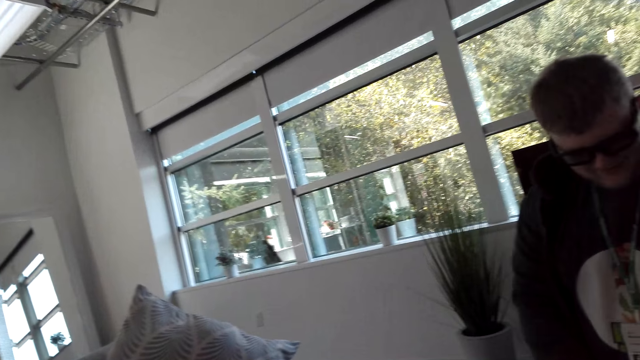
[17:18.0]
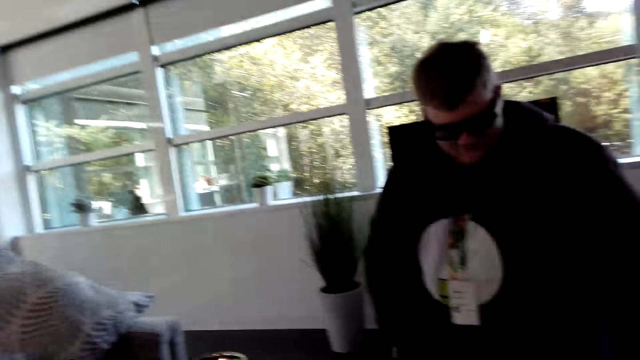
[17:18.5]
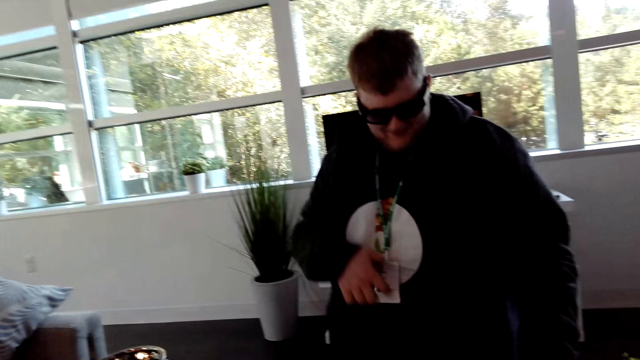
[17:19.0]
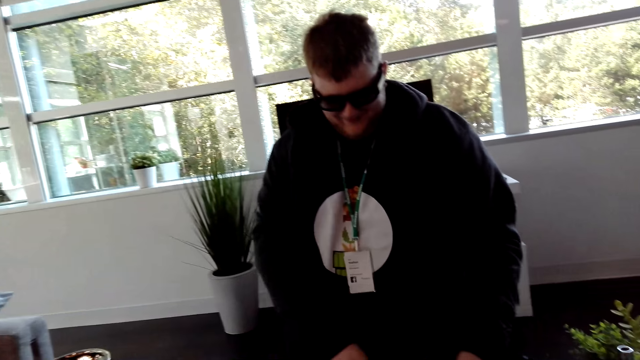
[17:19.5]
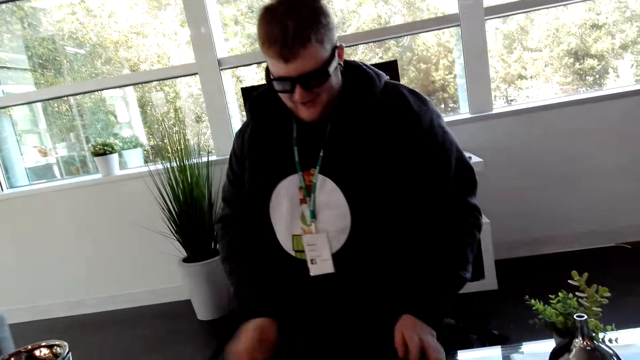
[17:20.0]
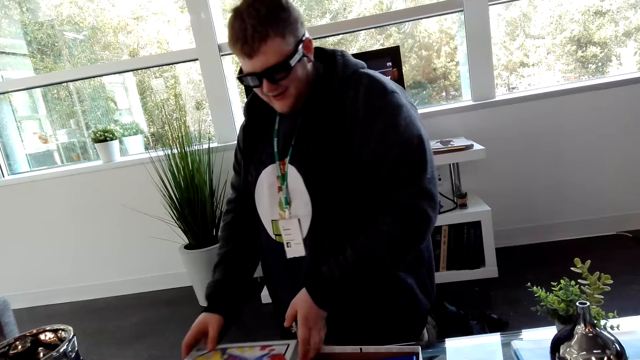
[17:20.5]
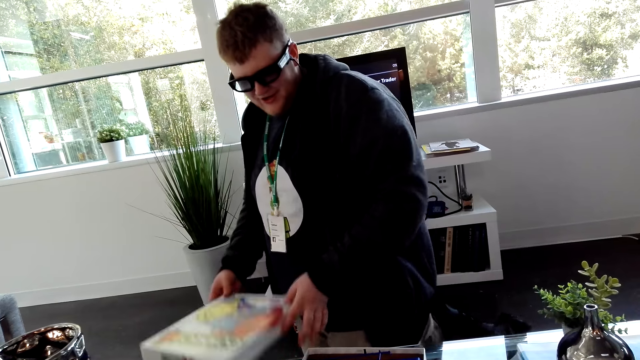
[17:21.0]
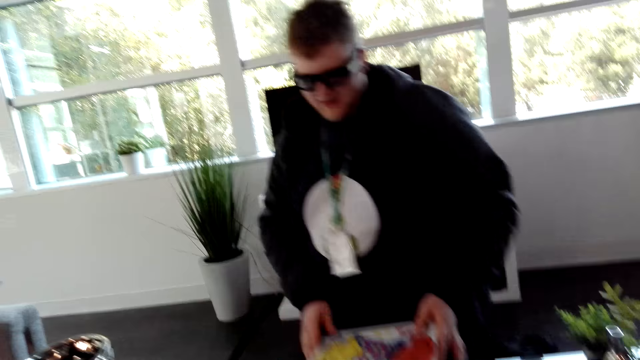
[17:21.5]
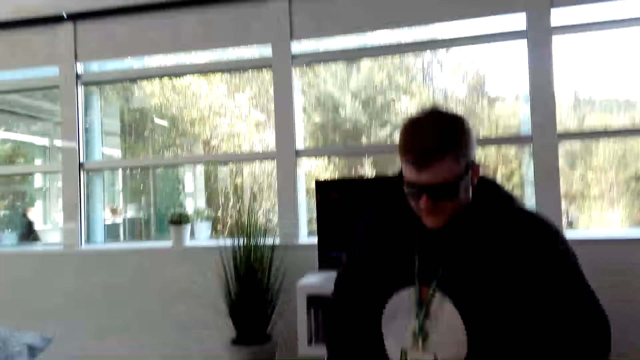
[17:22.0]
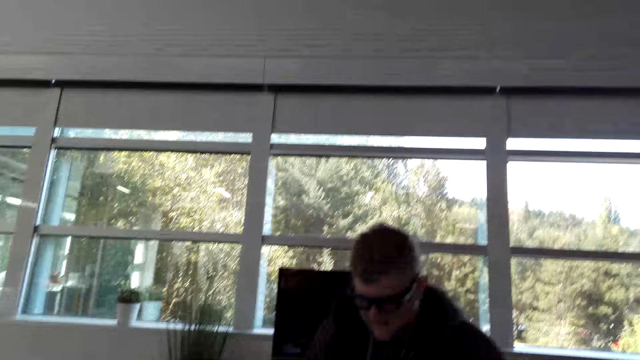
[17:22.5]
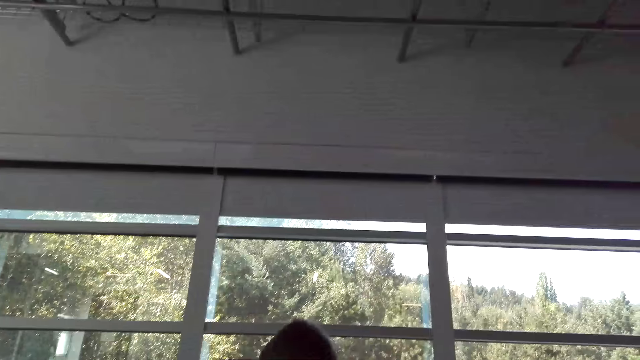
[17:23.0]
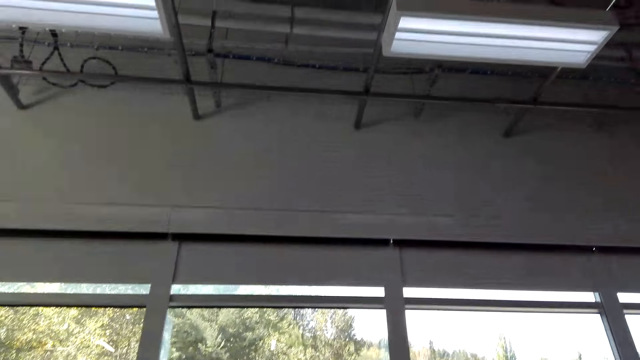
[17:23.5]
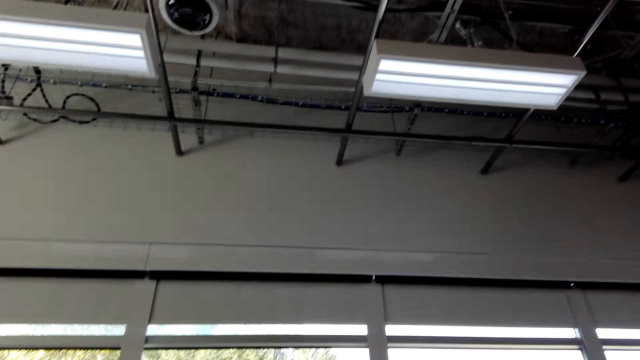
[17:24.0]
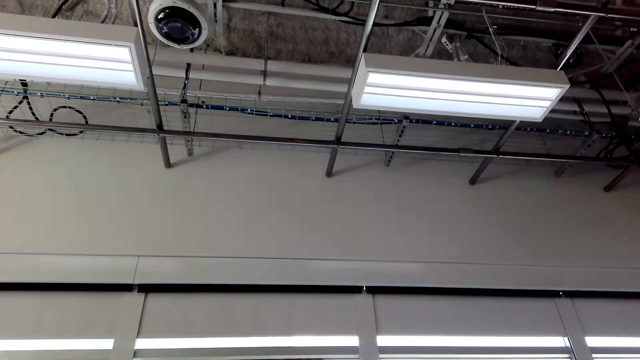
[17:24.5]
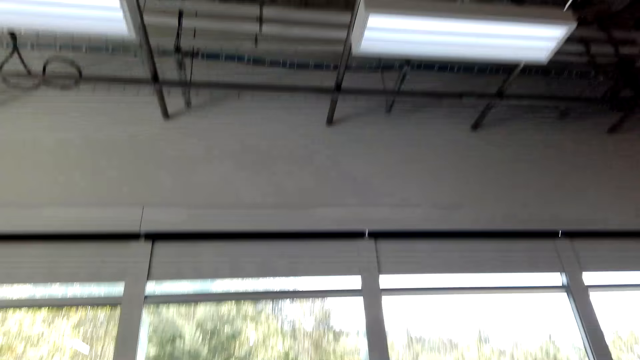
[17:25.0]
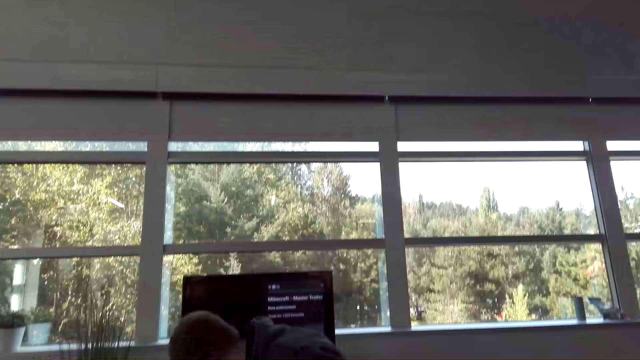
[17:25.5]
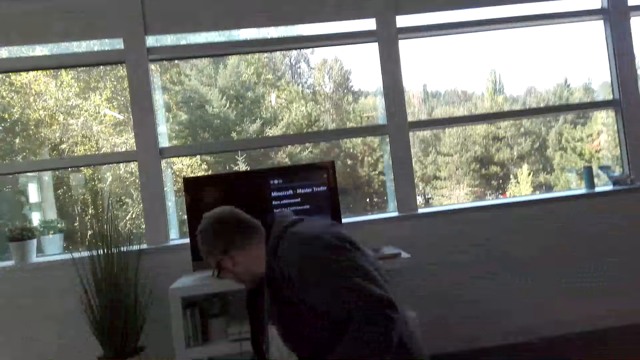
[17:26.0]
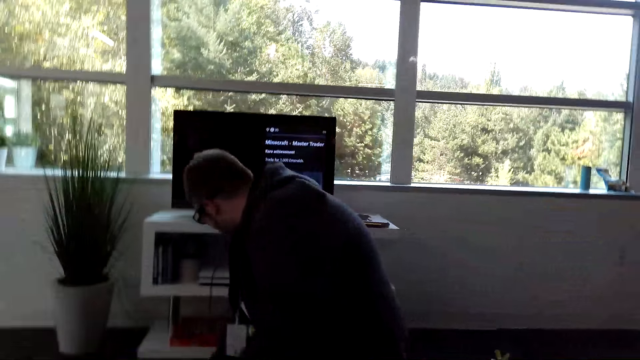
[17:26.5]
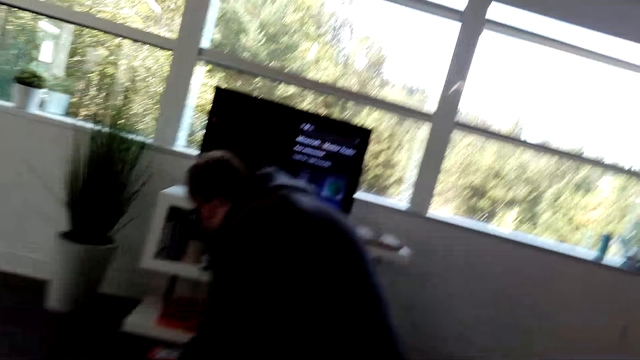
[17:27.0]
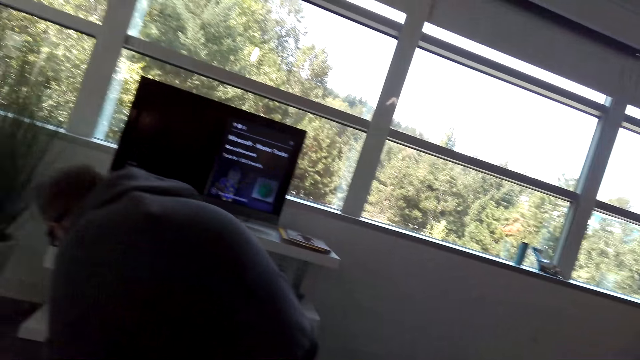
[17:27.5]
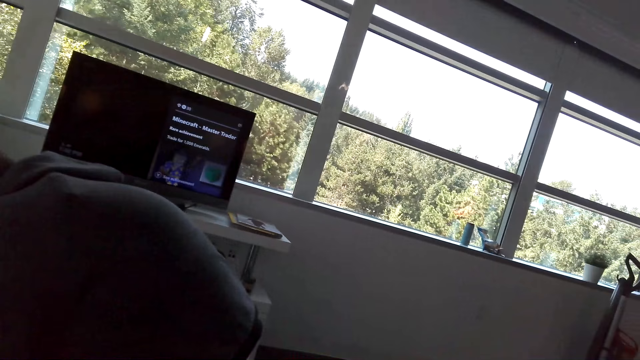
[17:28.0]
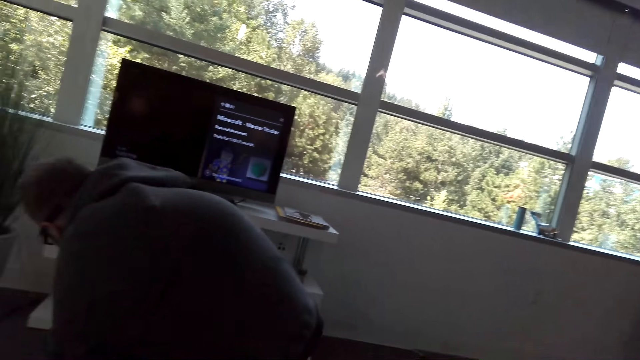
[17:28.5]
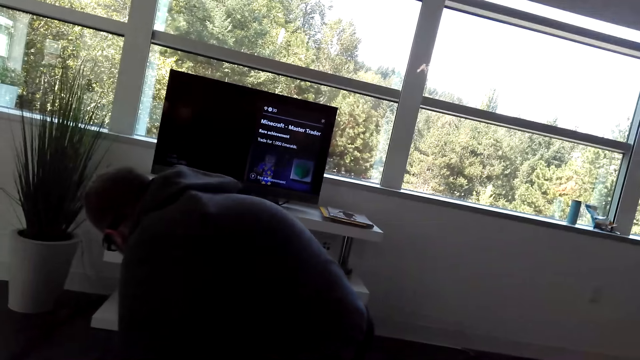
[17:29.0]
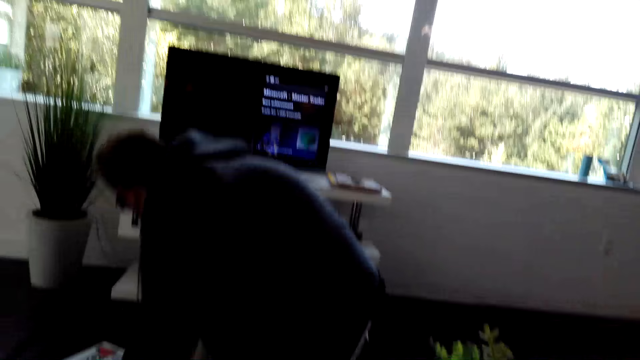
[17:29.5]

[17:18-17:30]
The camera wearer turns around the office. A man moves the right hand. The man picks up a box from the table. The camera wearer looks at the man. They look up. They turn around the office. They look around the office. They look at the television. The man bends beside the shelf.

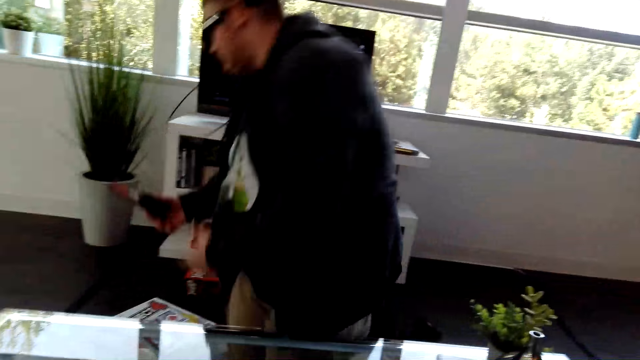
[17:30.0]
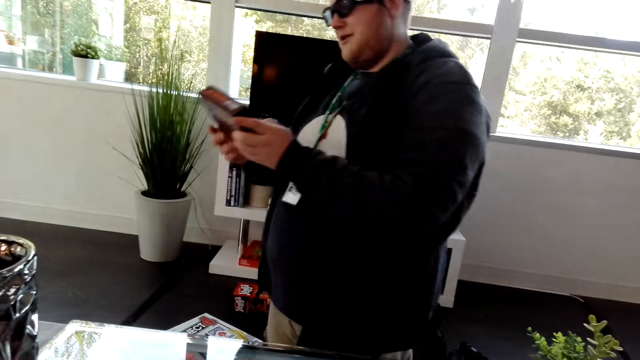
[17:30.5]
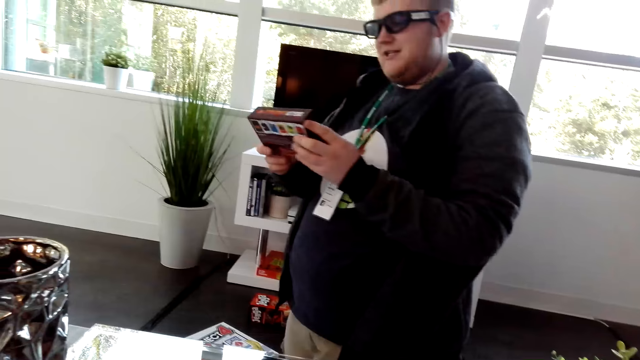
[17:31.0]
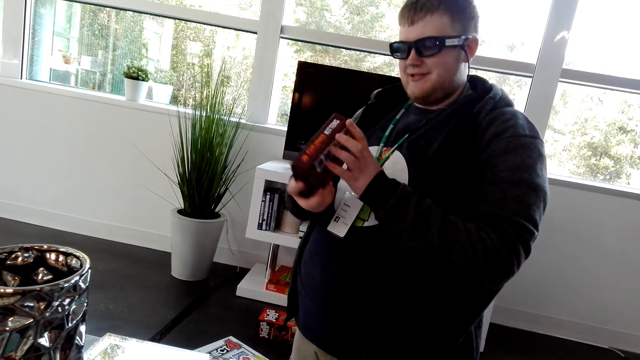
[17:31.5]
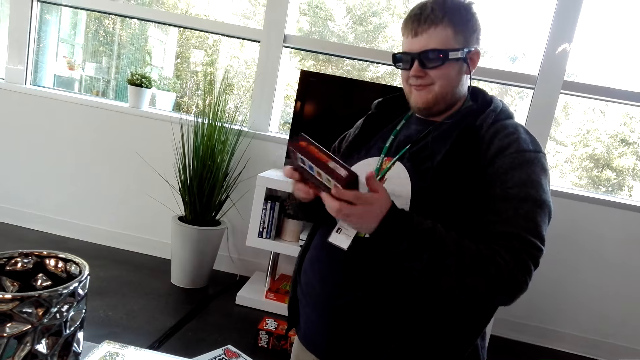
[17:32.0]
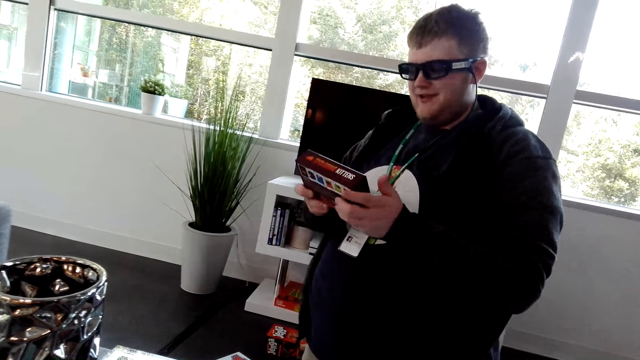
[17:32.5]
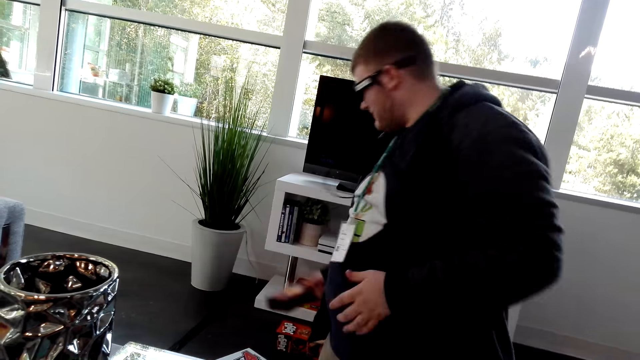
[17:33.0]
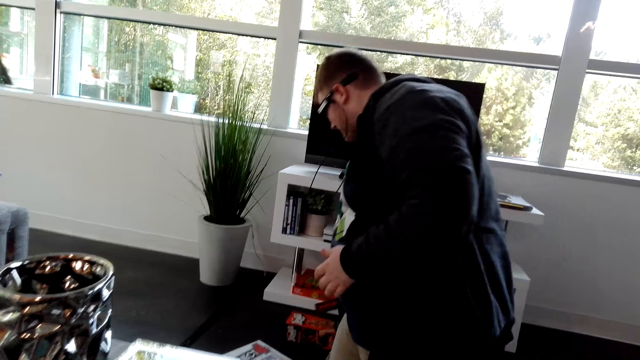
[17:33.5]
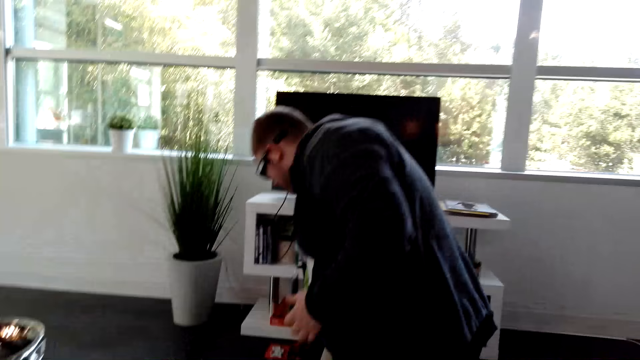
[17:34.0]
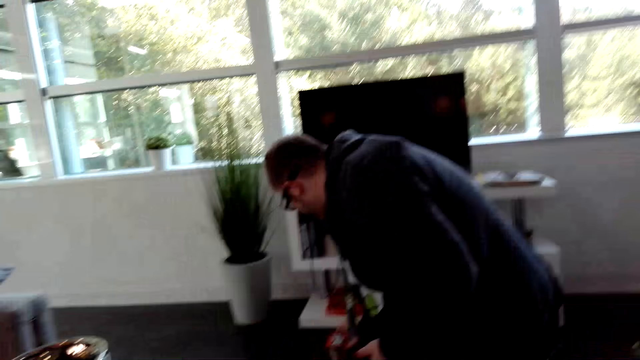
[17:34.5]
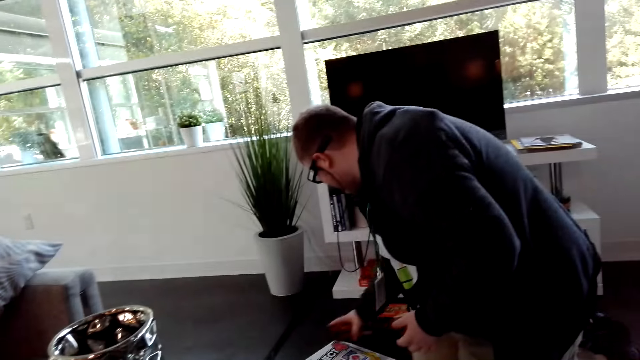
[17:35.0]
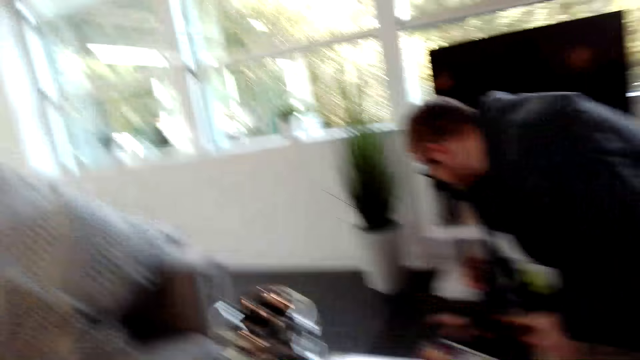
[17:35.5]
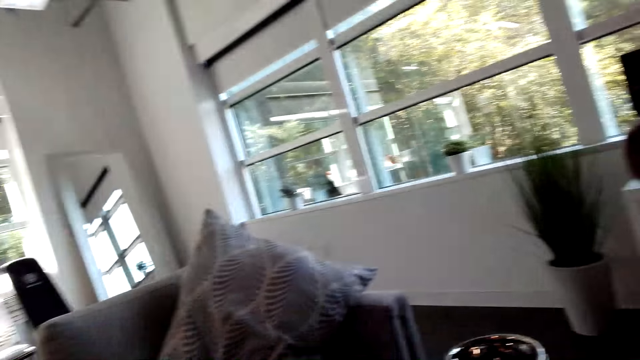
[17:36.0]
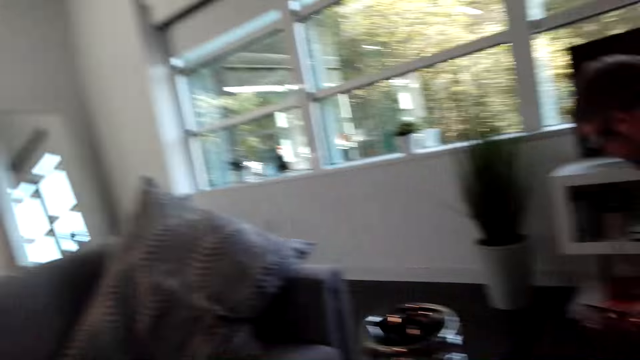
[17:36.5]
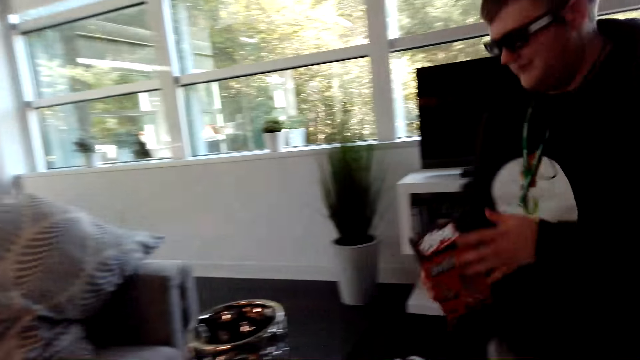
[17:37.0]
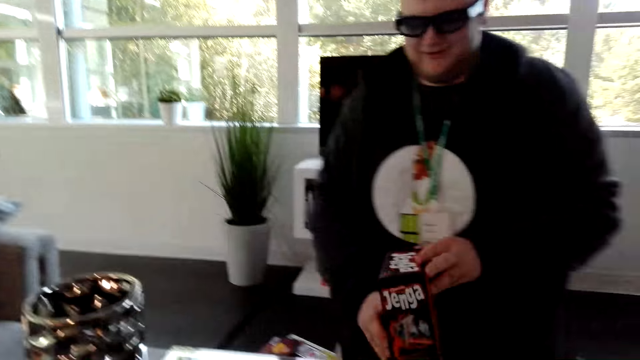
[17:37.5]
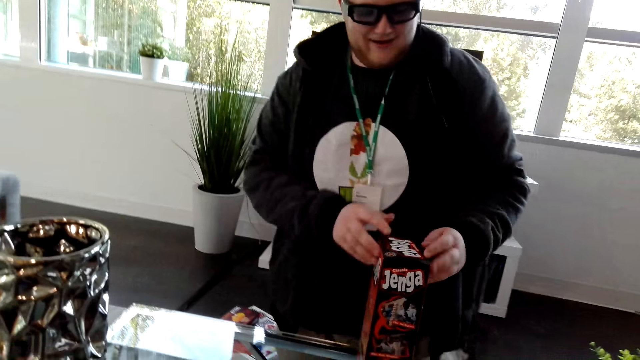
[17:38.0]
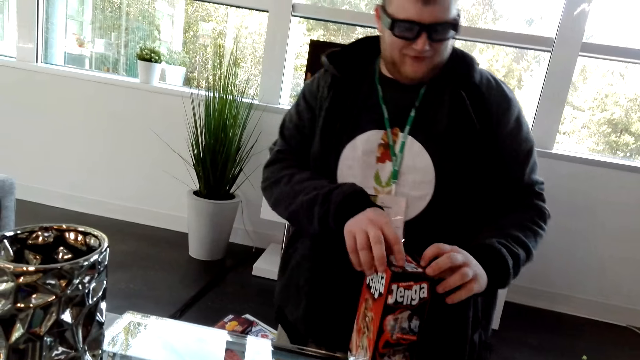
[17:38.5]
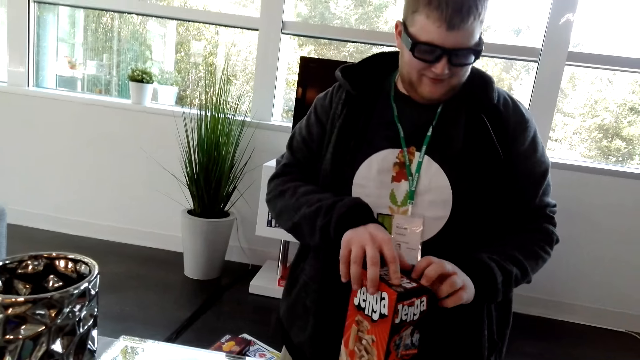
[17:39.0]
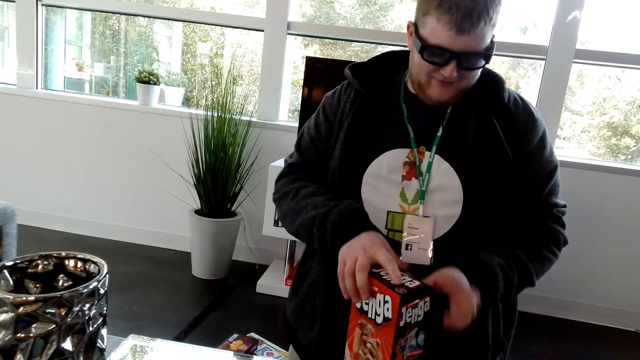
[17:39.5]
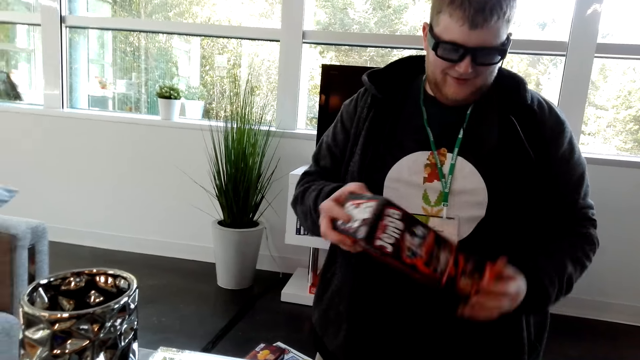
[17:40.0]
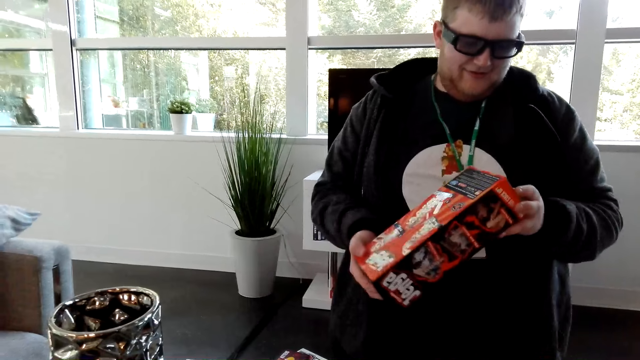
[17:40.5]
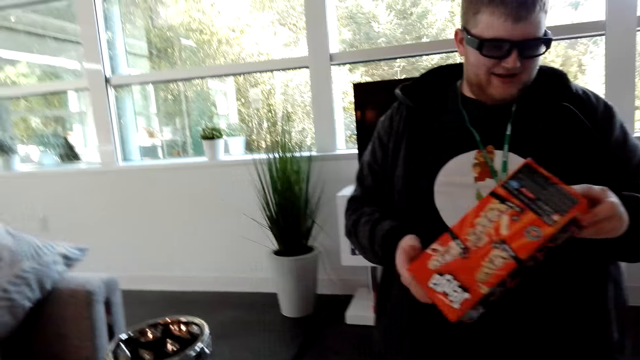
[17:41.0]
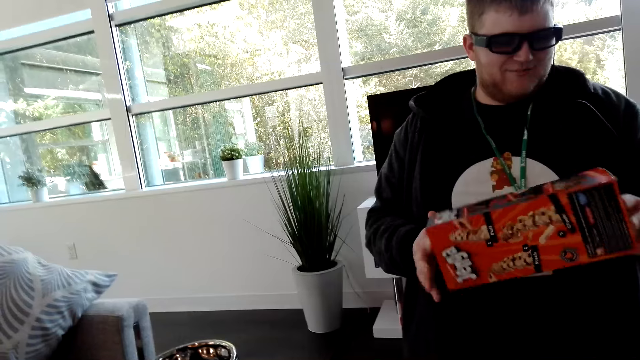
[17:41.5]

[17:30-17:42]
A man holds a box. The man looks at the box. The camera wearer looks at the man. The man drops the box on the floor. The camera wearer looks around. The man puts the box on the table. The man picks up the box from the table and checks the box.
